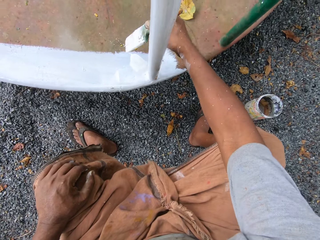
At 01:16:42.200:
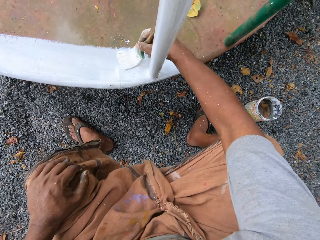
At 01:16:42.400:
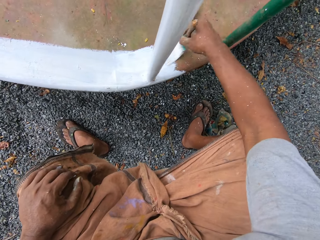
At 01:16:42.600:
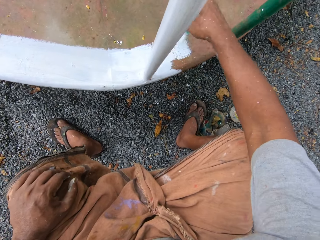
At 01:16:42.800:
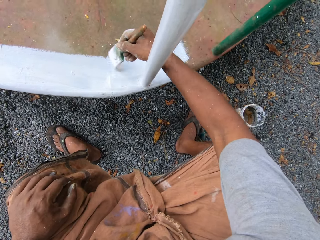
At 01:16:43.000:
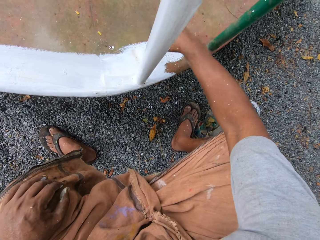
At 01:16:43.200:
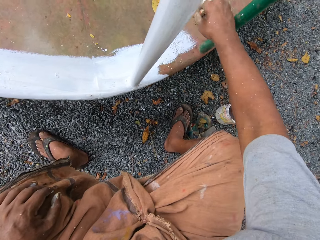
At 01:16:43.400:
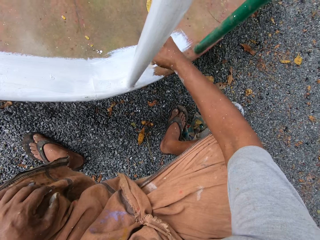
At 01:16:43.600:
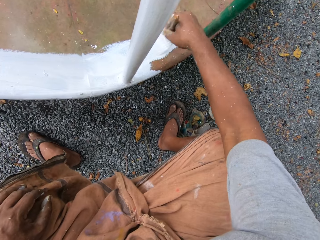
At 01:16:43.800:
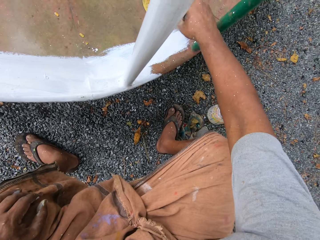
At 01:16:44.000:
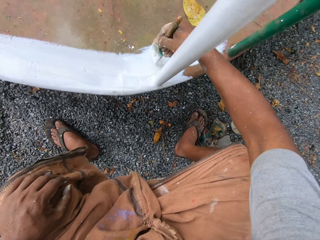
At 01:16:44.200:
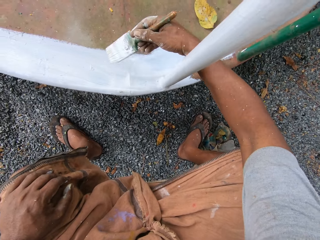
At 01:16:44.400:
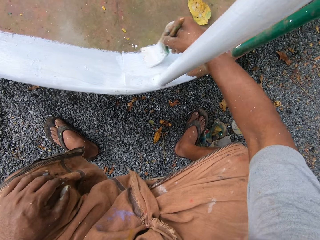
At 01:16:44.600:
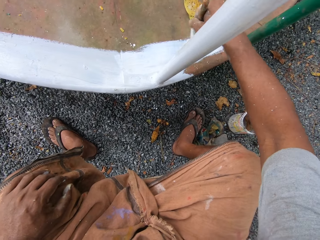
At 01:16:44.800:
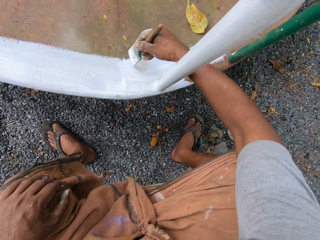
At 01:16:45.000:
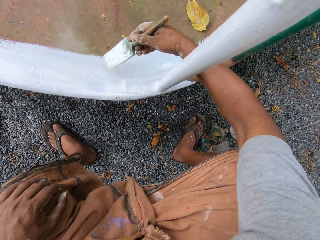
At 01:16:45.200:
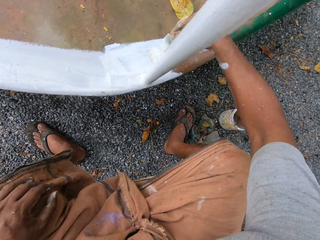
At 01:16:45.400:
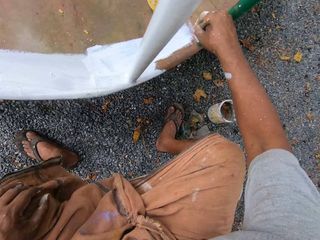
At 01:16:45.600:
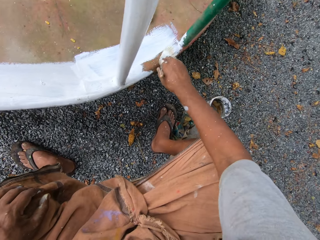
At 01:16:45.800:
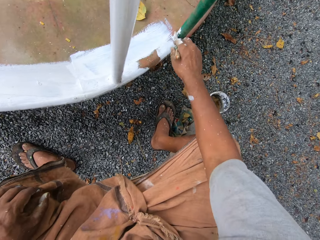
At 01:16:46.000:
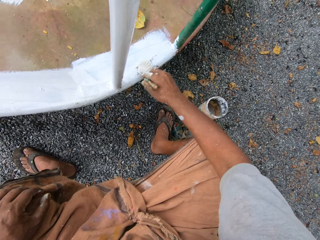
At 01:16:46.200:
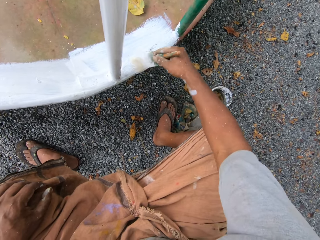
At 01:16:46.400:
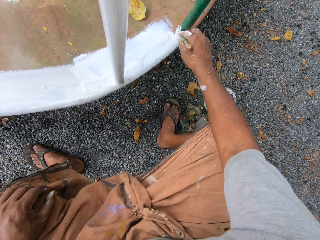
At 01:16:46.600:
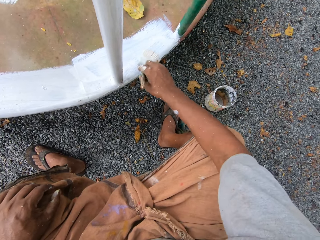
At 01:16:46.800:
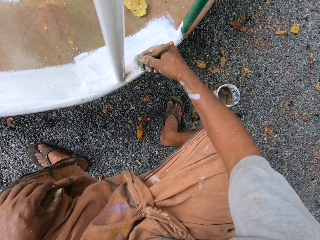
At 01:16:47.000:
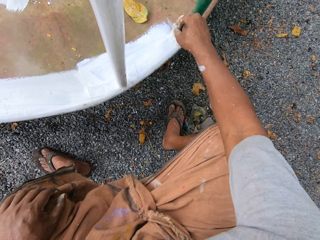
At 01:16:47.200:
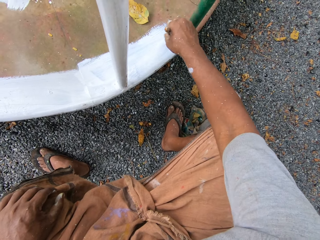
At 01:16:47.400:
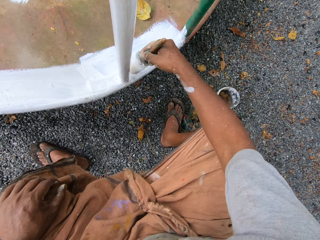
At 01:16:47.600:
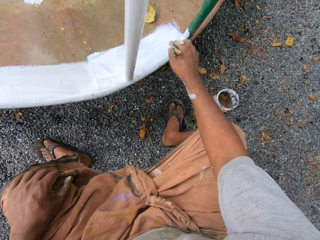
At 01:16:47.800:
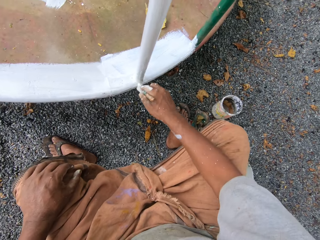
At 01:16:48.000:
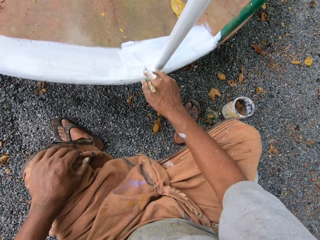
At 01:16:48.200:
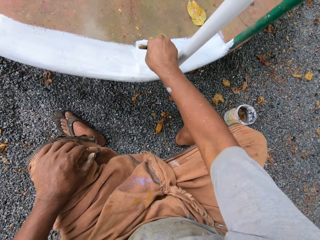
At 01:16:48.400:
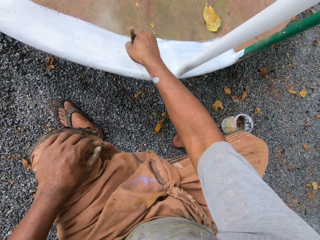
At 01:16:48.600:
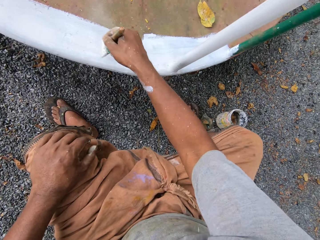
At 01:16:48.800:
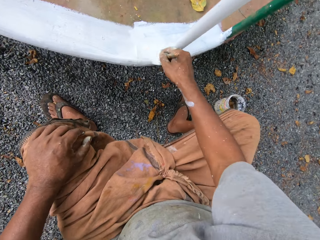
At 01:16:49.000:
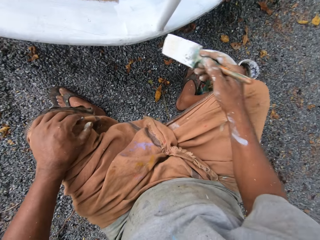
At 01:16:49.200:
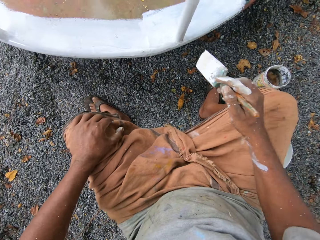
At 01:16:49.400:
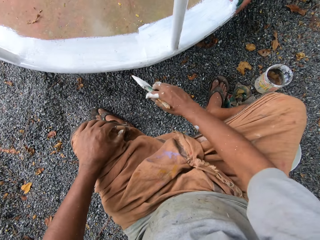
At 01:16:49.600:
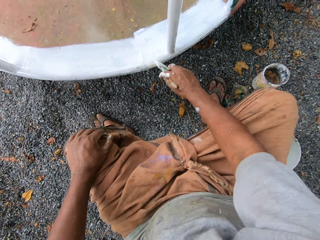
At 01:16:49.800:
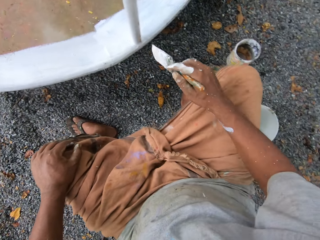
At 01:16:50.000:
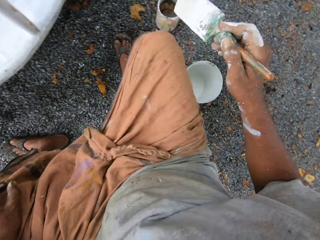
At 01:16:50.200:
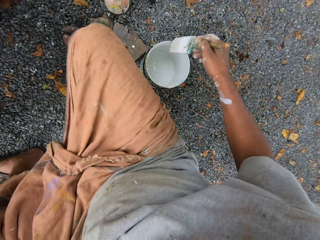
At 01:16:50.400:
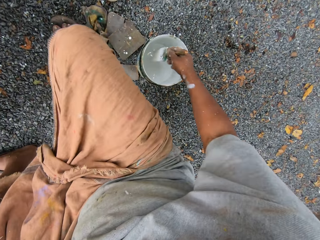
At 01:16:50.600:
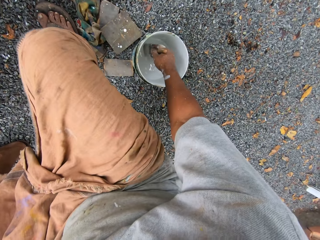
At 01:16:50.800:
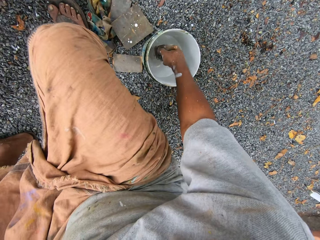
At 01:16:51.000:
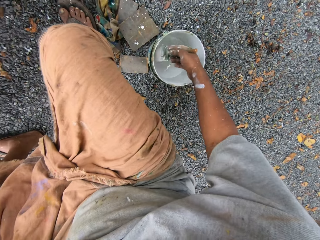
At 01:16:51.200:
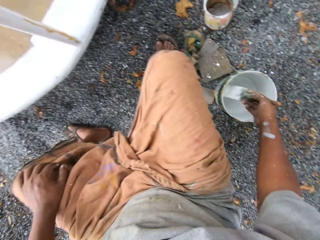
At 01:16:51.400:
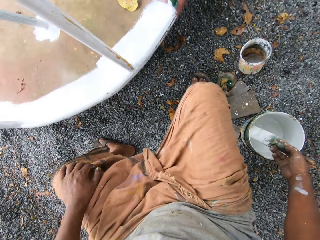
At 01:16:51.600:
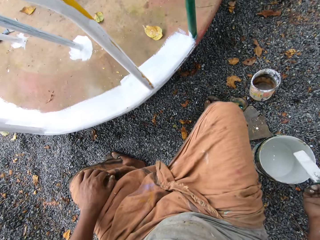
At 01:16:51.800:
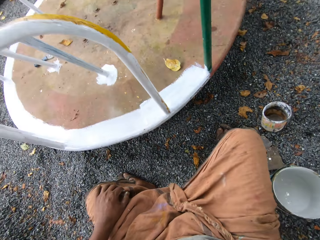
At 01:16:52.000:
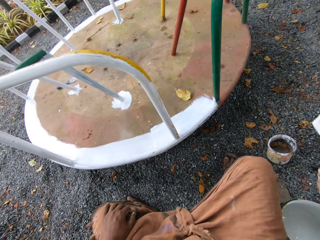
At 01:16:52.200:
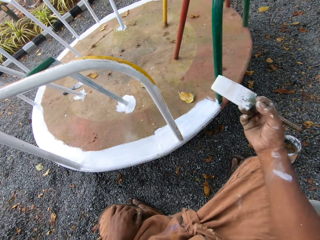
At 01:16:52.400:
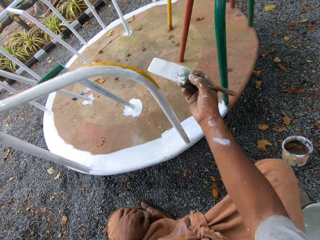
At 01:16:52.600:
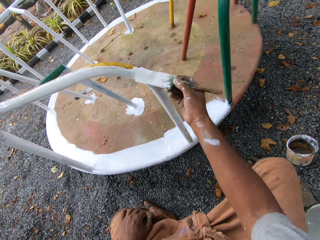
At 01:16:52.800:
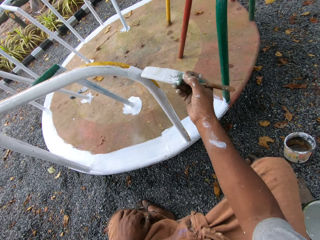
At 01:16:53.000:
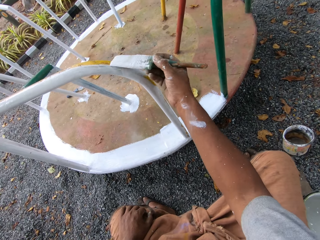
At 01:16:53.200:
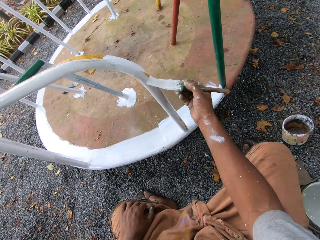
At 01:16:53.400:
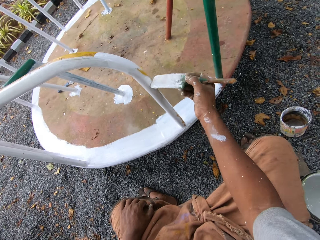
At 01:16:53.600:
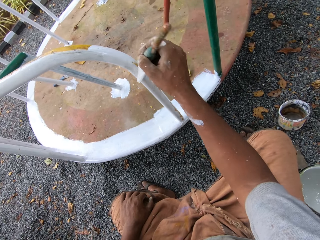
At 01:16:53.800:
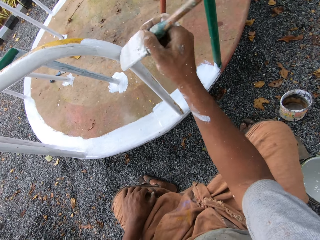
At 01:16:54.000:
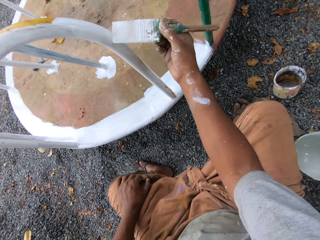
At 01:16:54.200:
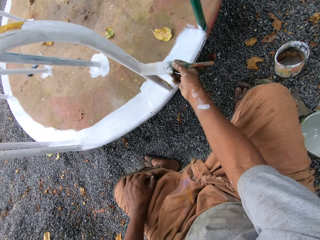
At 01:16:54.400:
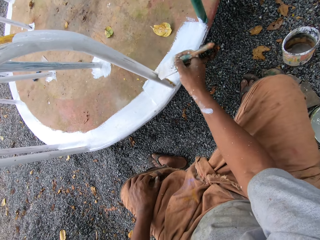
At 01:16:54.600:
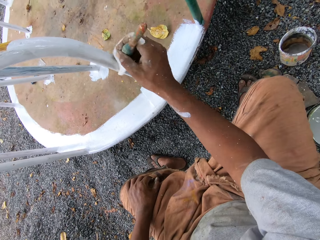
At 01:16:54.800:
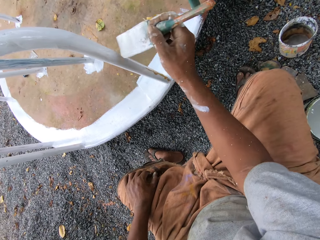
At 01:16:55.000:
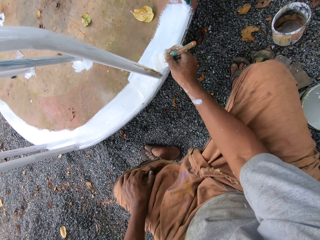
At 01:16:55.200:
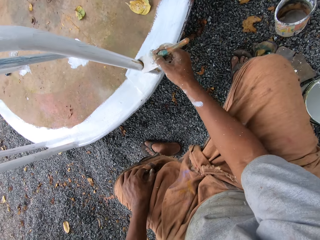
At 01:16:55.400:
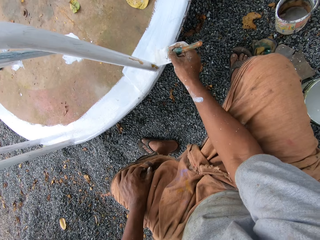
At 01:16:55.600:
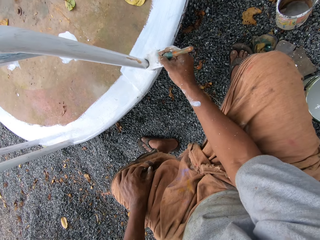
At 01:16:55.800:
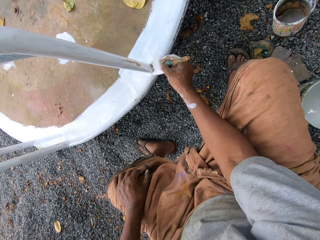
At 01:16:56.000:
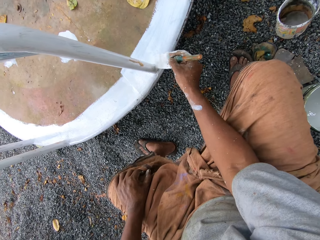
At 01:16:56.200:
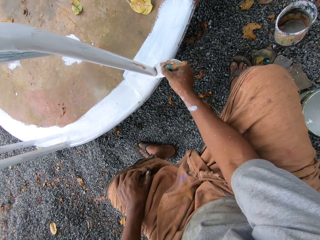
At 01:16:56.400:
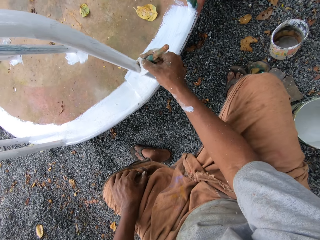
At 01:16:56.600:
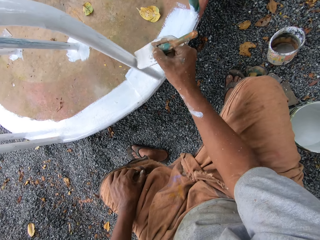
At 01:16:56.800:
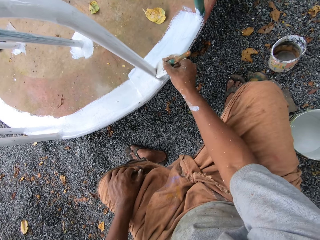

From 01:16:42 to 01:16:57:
The camera wearer dips the paintbrush into the paint can on the ground. They paint the roundabout with the paintbrush.

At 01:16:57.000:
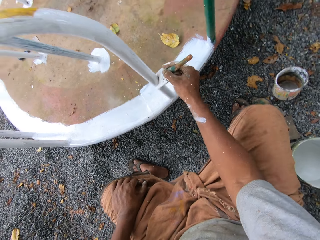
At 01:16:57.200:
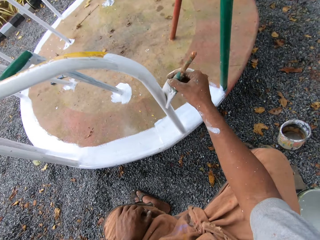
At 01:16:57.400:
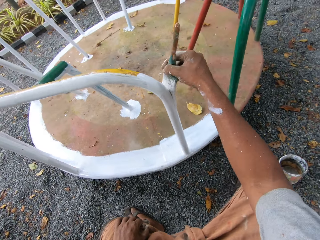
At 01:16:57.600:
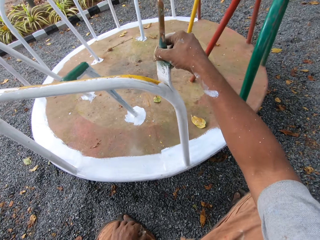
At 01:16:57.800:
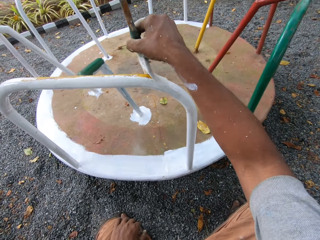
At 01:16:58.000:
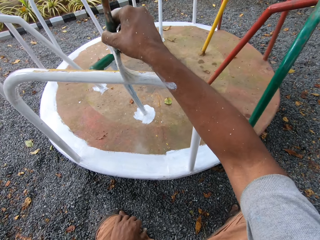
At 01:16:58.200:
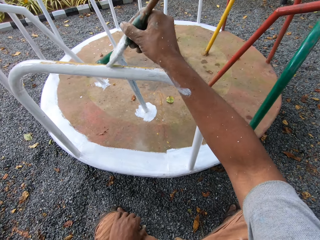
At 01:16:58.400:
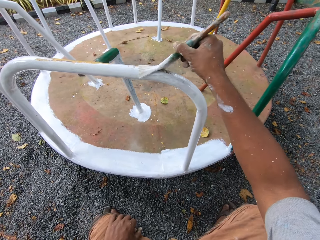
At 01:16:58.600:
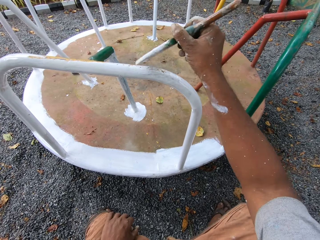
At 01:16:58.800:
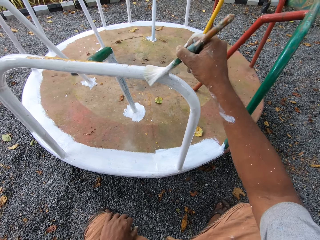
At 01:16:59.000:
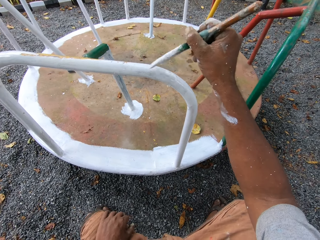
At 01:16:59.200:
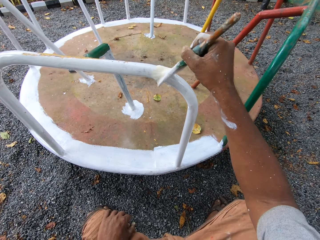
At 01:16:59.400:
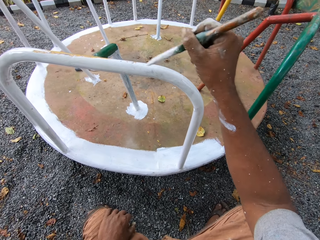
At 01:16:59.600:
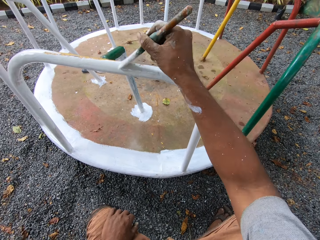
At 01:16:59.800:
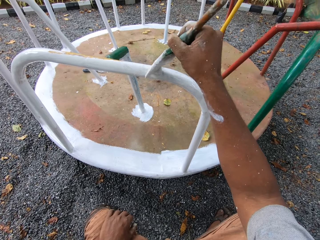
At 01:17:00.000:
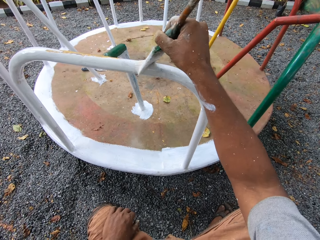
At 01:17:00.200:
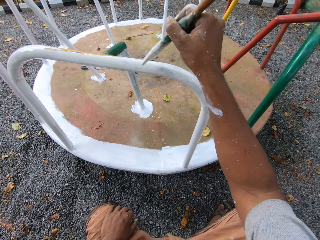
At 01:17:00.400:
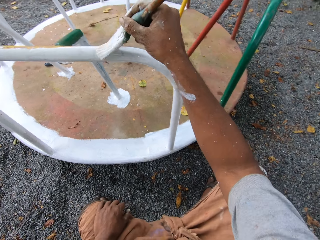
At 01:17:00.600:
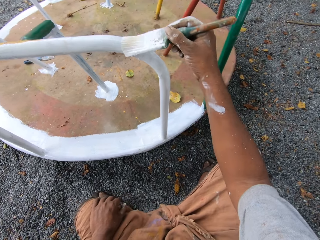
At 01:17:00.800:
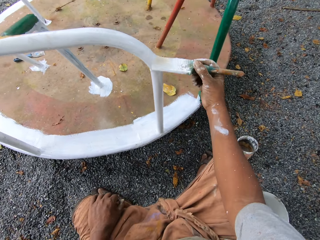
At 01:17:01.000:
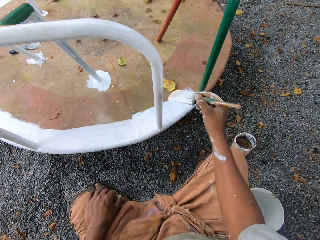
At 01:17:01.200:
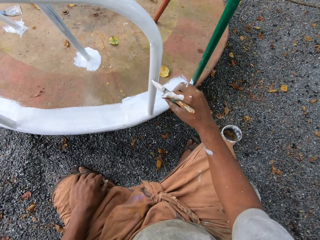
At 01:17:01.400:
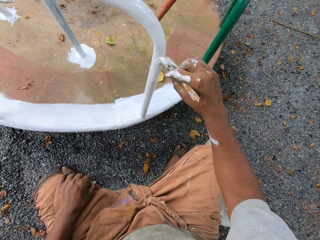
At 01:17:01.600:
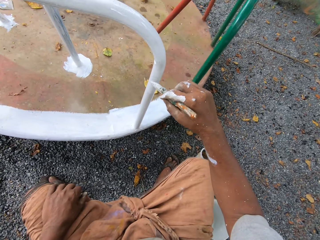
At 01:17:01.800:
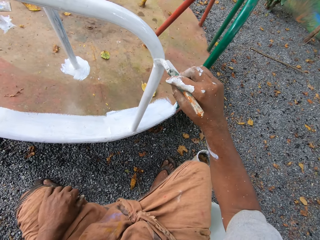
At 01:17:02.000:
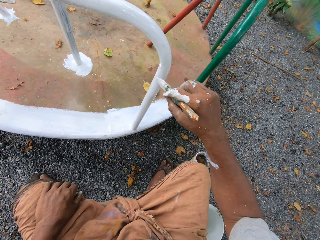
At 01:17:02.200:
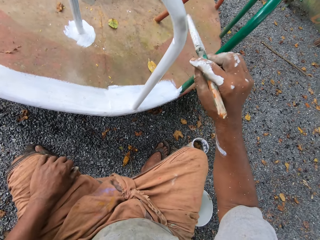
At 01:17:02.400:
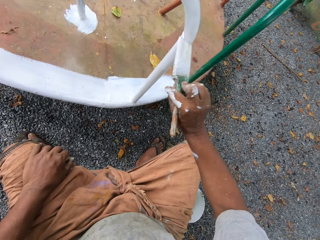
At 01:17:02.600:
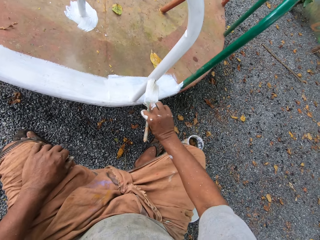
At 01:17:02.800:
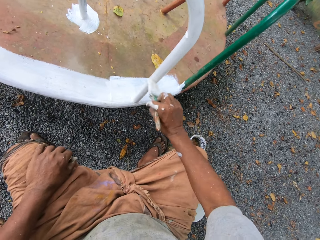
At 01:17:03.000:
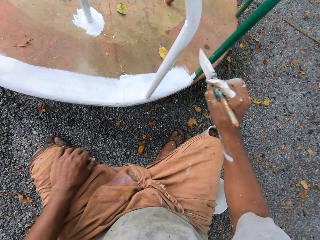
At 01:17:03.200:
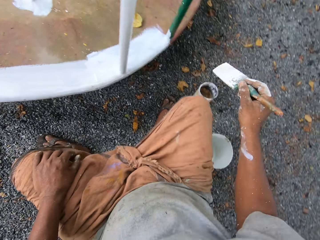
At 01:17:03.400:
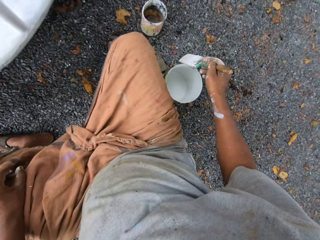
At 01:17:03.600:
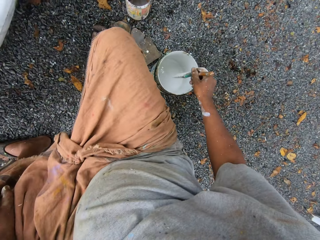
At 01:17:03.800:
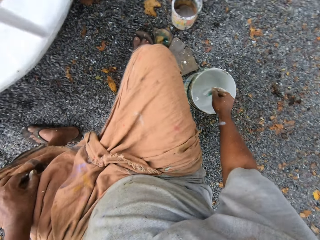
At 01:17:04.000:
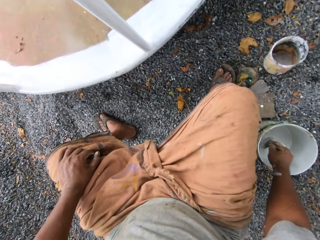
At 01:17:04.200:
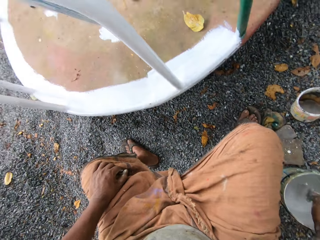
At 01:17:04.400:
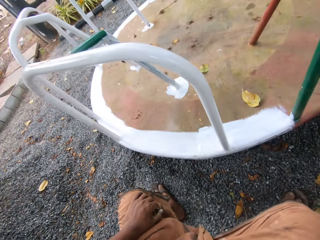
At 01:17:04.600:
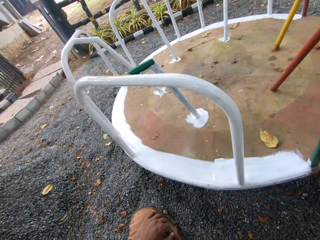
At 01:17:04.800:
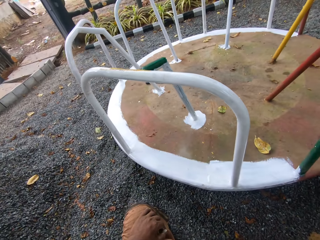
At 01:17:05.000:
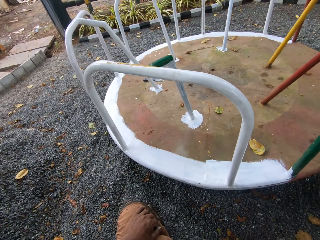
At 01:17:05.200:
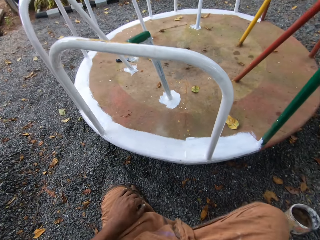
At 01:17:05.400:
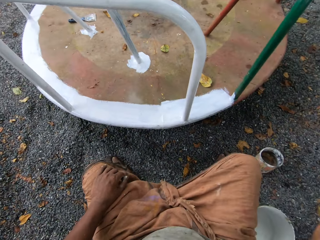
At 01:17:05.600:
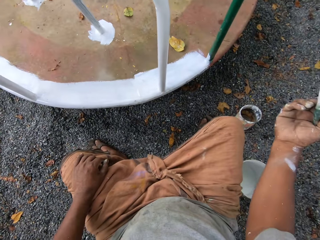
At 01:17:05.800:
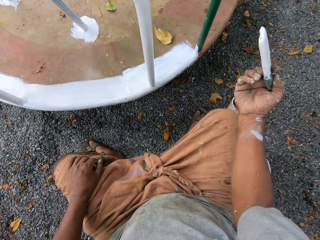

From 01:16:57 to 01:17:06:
The camera wearer dips the paintbrush into the paint can on the ground.
